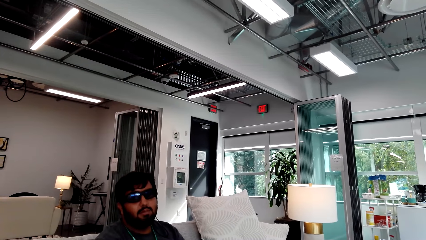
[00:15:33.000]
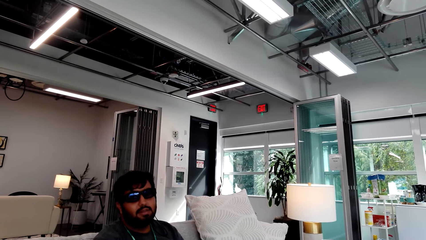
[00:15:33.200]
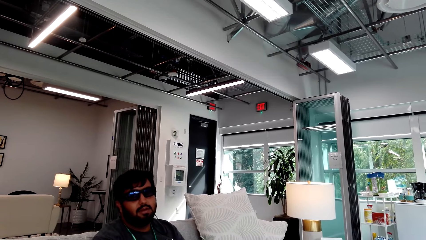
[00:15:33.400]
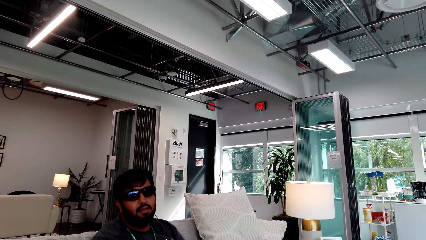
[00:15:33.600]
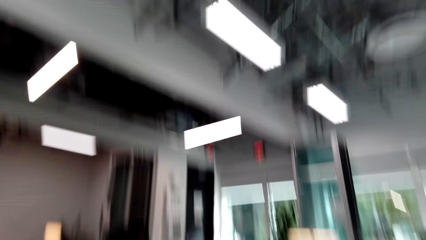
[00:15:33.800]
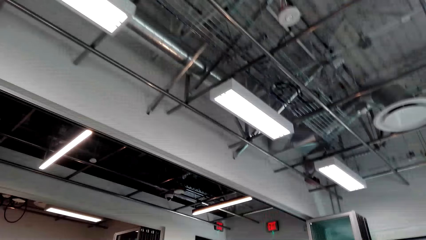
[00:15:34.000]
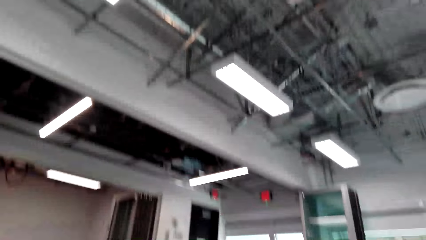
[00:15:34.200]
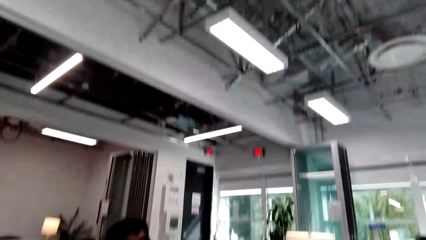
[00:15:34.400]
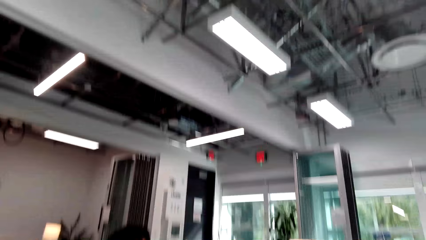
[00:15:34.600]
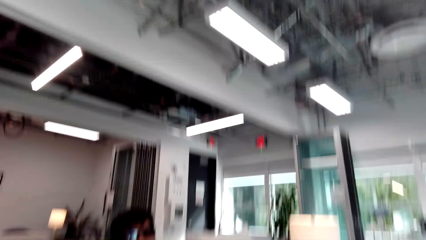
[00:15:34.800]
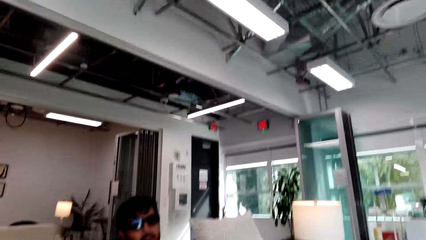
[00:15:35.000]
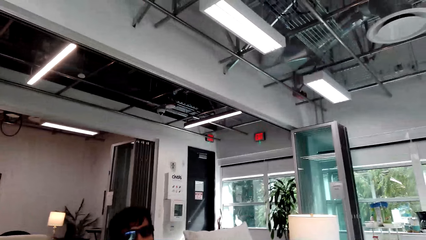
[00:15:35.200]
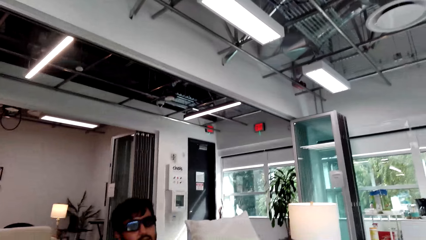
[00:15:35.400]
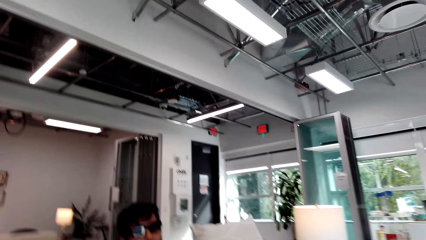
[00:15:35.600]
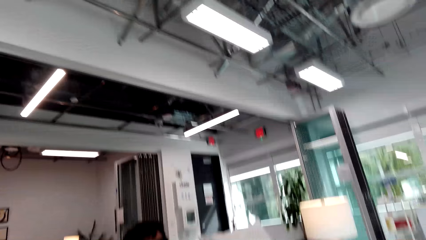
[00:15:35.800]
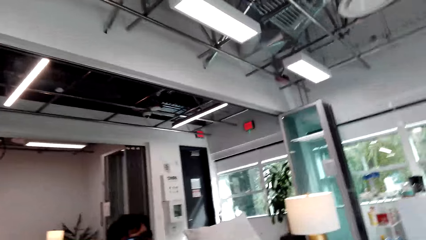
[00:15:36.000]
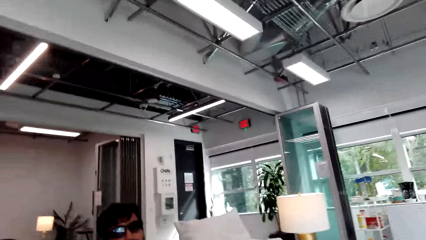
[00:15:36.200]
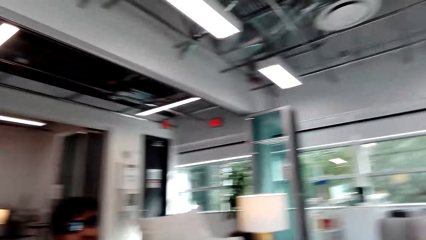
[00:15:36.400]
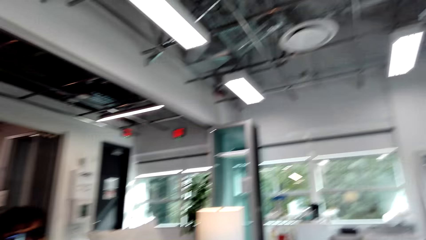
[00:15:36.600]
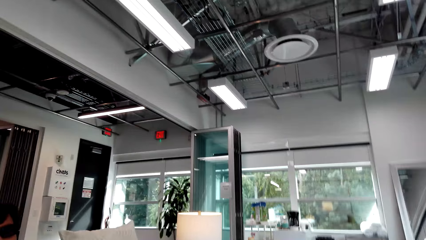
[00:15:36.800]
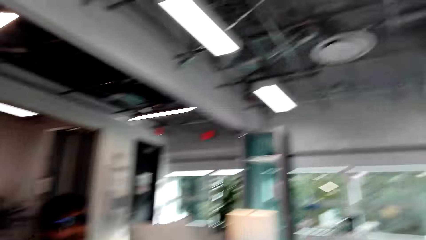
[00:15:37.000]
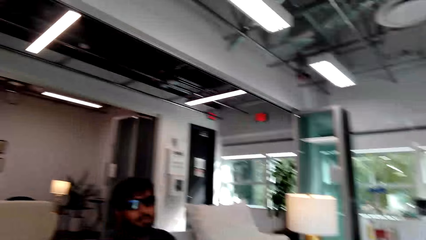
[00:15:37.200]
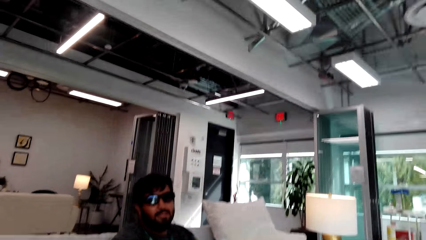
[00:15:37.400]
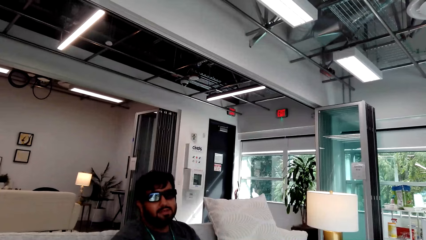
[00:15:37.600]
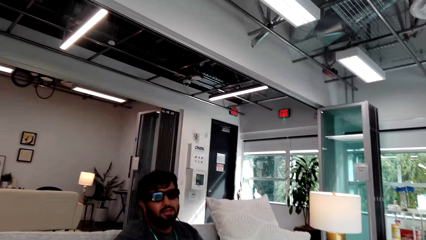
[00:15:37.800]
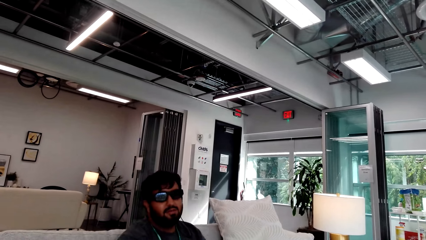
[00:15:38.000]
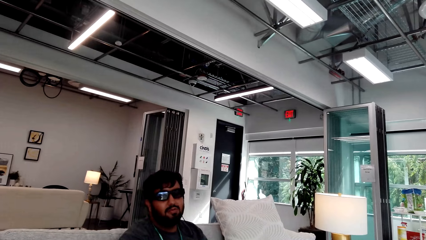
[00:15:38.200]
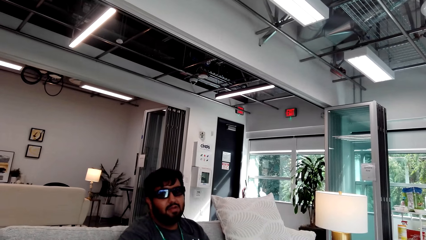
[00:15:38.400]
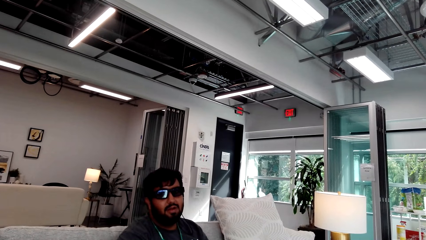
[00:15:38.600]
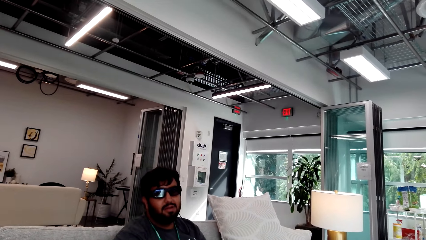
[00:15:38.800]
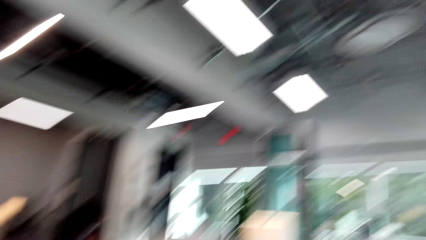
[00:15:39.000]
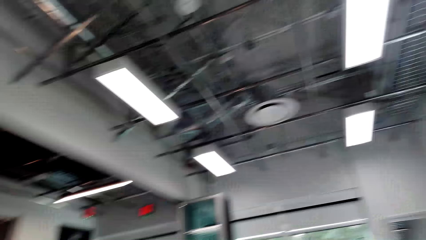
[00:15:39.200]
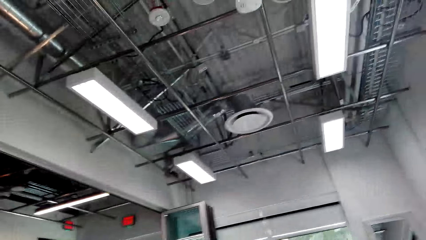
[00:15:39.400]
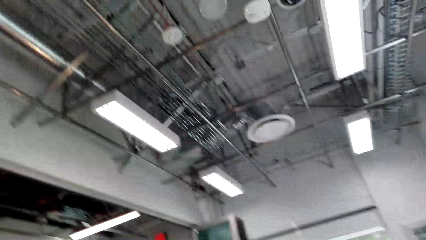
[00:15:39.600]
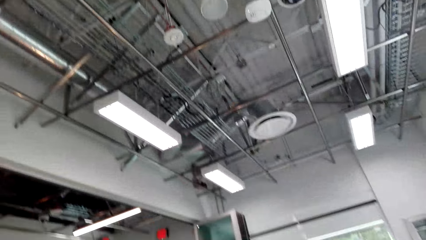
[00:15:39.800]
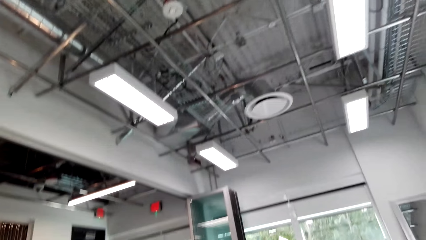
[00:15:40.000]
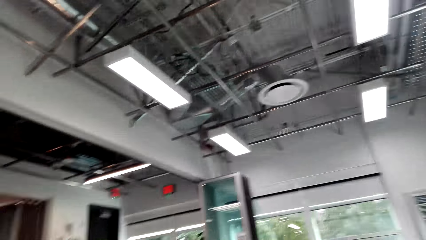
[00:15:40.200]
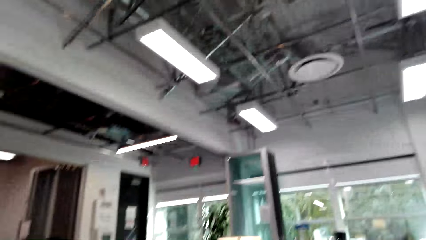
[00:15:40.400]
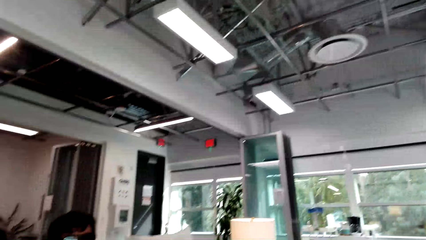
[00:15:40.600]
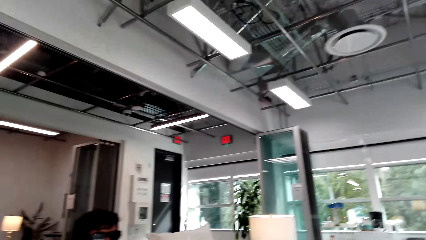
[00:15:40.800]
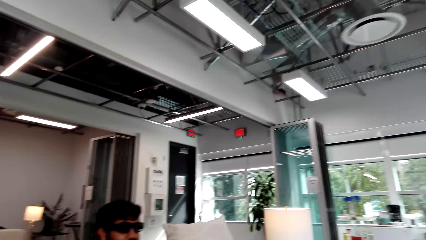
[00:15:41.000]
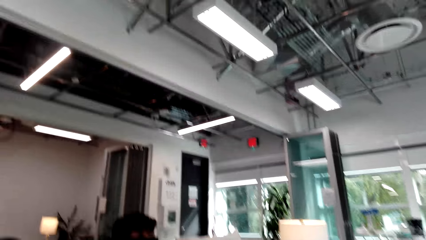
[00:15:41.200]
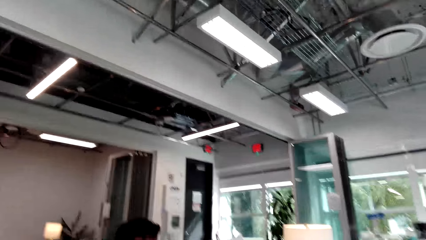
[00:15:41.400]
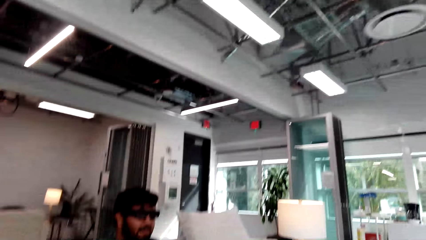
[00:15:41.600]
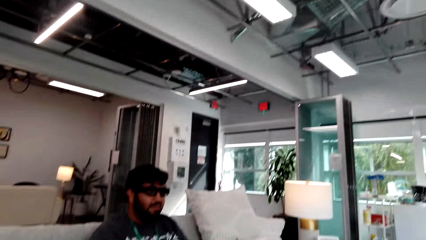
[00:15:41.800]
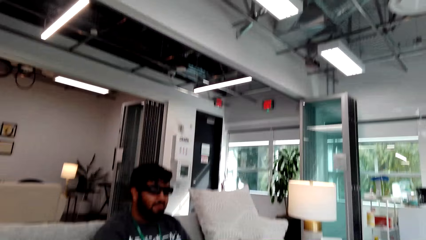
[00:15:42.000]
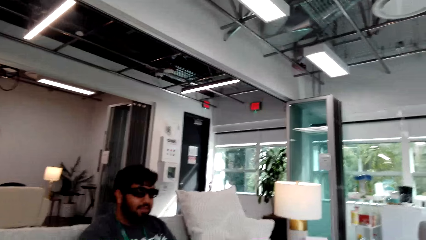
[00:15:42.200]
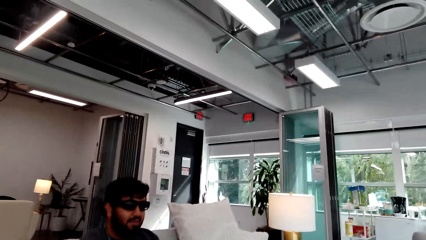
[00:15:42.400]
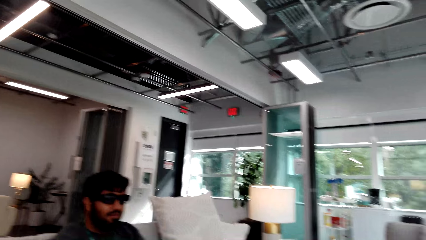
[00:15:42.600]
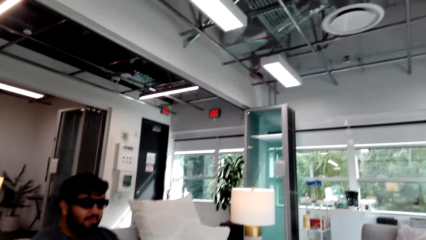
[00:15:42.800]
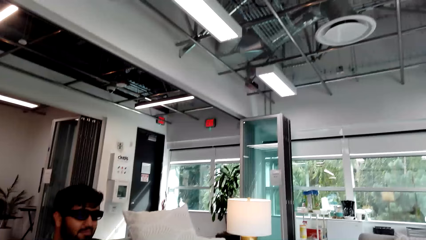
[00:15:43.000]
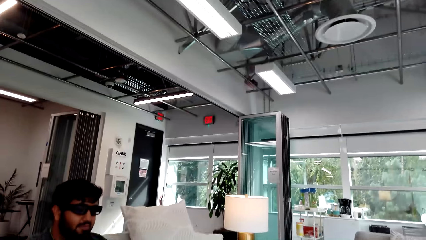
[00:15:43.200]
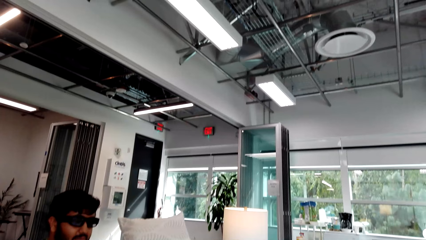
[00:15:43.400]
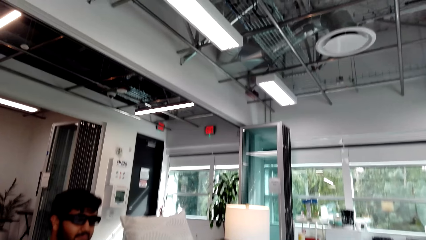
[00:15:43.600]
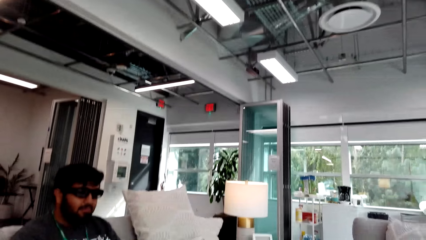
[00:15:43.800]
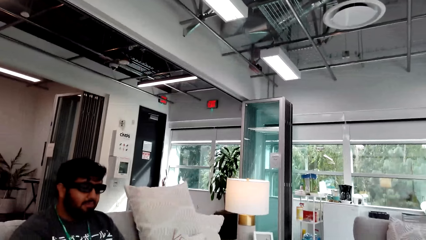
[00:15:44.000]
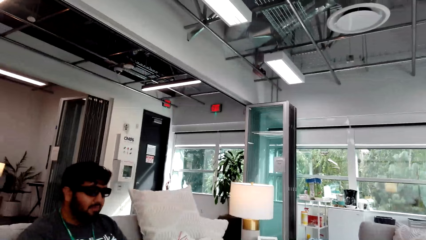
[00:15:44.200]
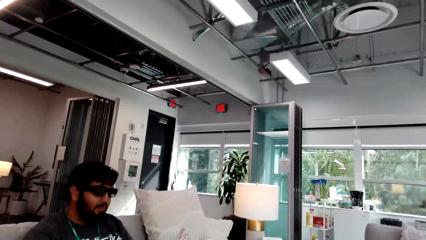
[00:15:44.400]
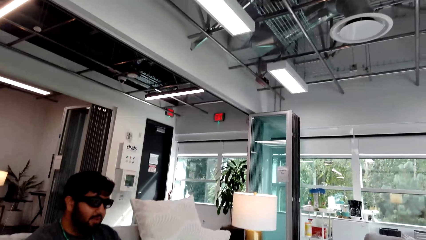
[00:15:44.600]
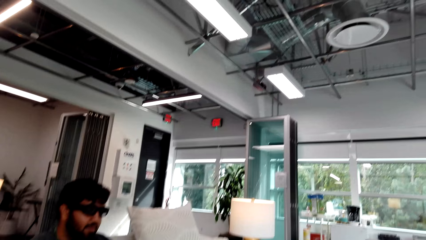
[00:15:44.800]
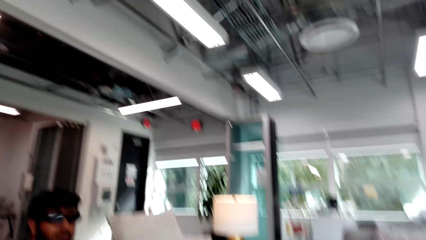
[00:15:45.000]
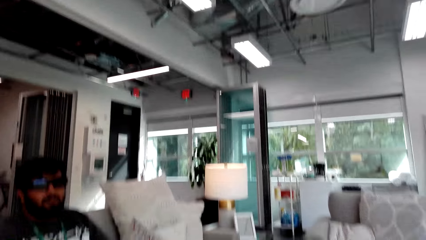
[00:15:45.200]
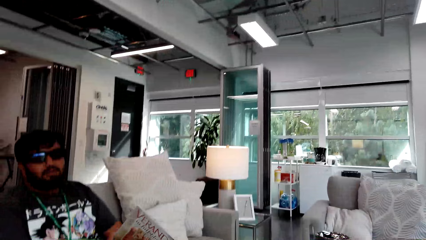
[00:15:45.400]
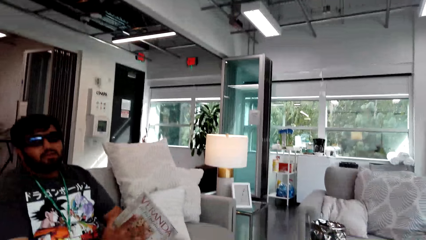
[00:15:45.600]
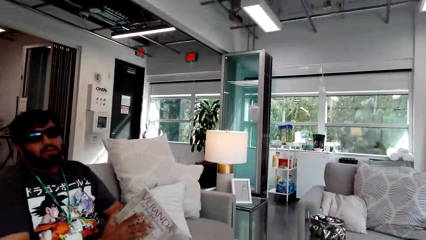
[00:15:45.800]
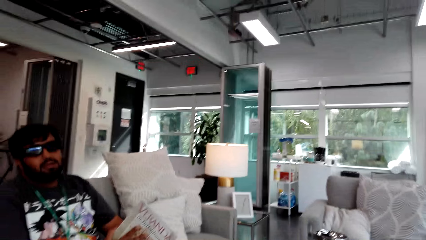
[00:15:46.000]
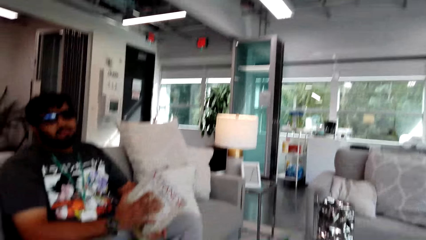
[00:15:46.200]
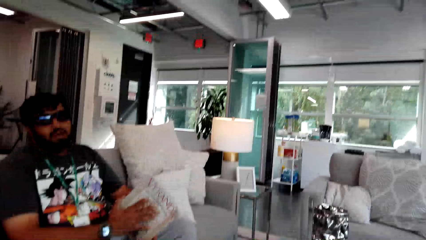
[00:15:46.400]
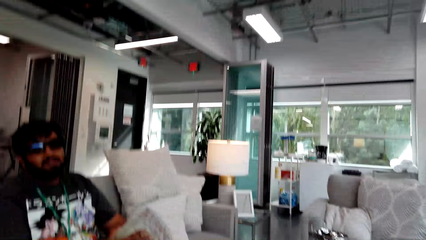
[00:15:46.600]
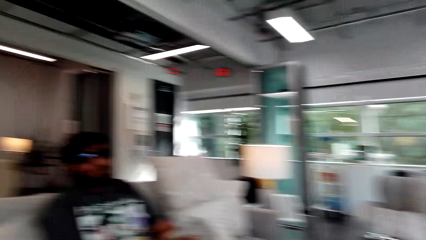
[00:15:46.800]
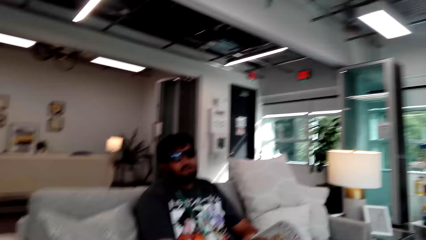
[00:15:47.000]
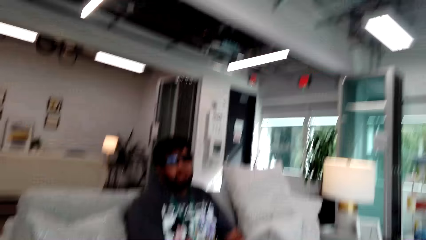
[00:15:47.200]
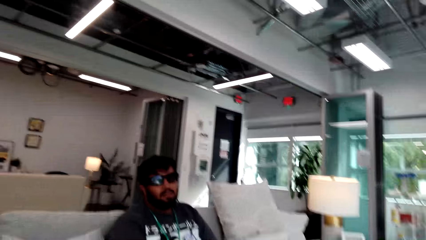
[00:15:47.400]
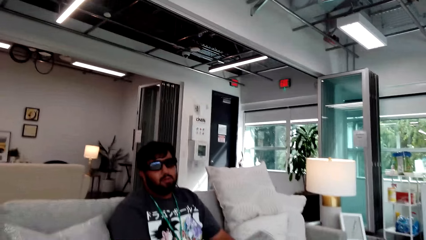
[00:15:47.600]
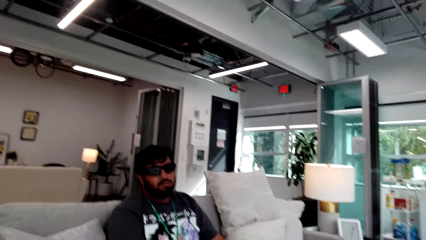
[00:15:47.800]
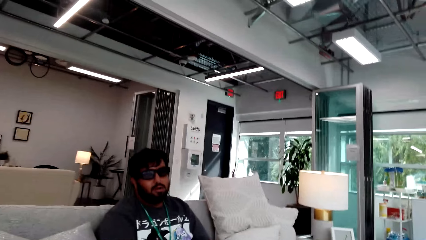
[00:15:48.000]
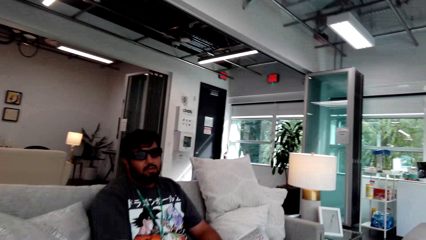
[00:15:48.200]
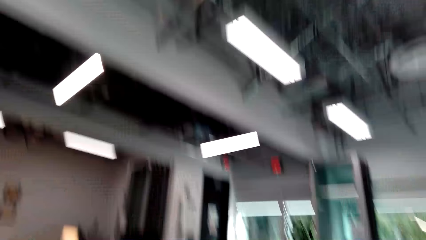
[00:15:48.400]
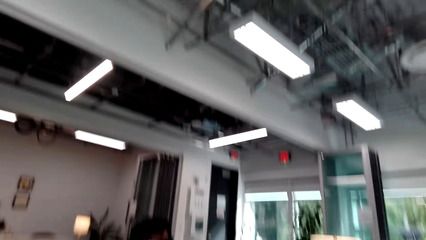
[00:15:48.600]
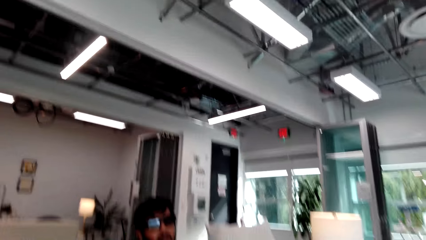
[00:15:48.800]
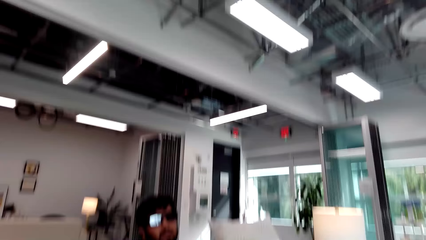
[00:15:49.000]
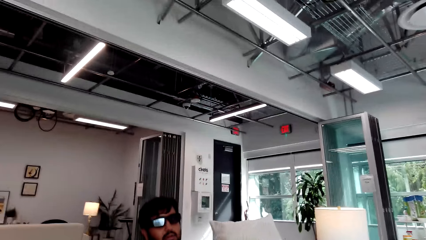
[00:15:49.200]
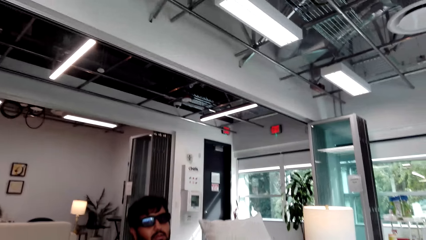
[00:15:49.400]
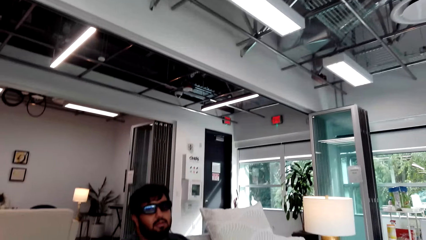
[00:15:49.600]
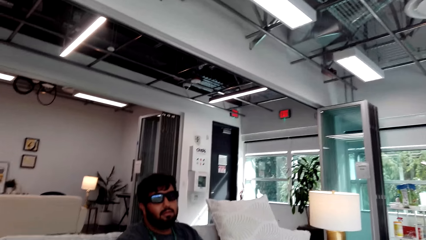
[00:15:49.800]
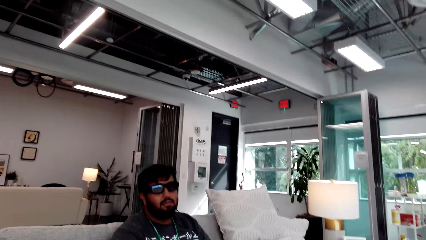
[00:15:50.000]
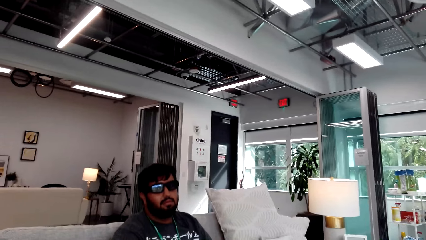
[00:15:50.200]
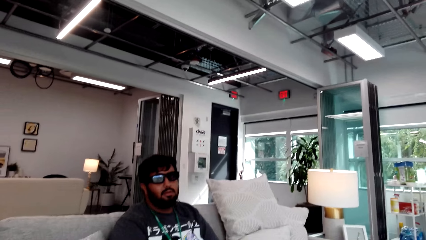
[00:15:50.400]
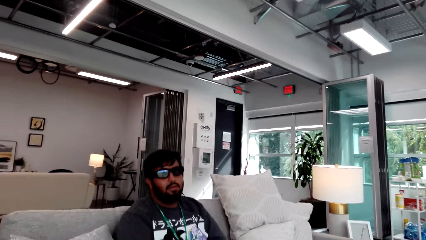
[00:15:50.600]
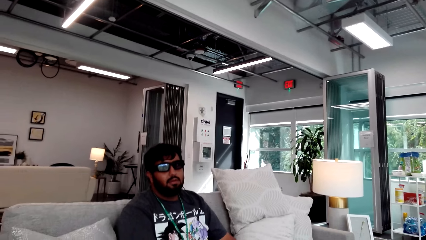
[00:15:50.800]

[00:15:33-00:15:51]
A man talks to the camera wearer. The camera wearer looks around and talks to the man. The man talks to the camera wearer. The camera wearer looks around. They talk to the man. They talk to the man again. The man holds a magazine with both hands. The man talks to the camera wearer. The camera wearer talks to the man.
